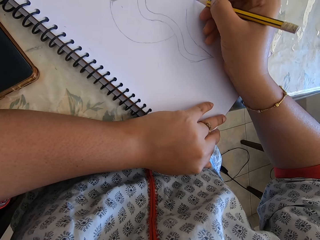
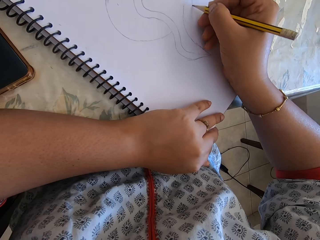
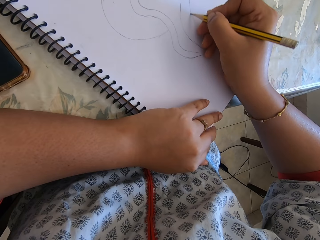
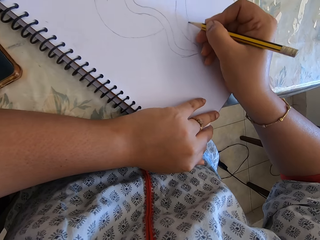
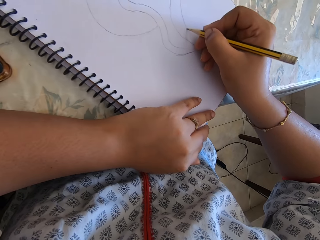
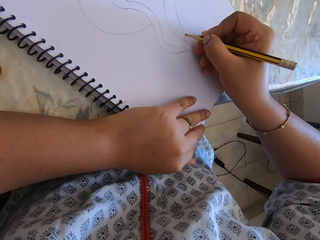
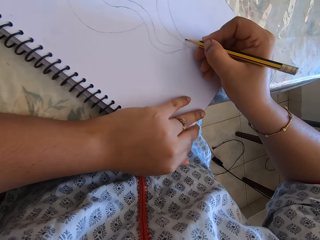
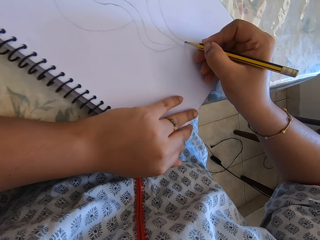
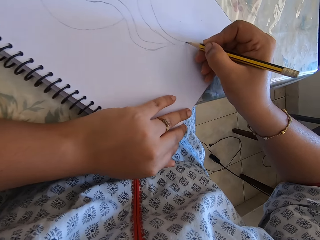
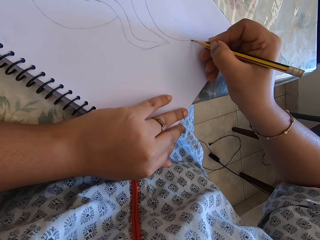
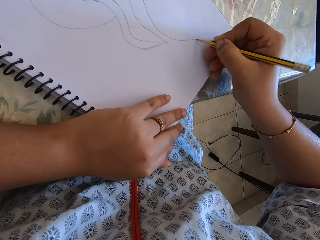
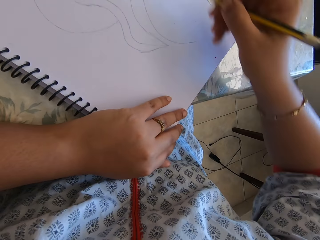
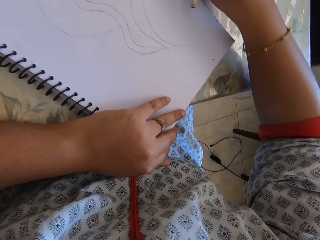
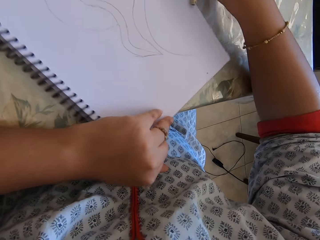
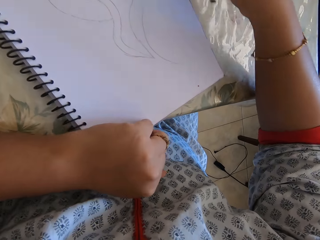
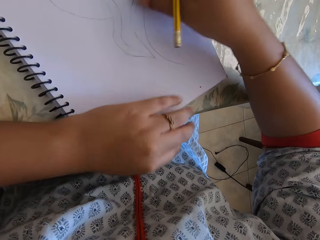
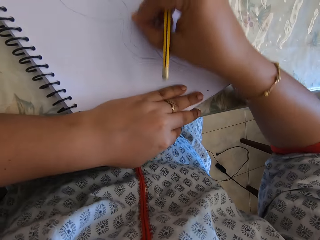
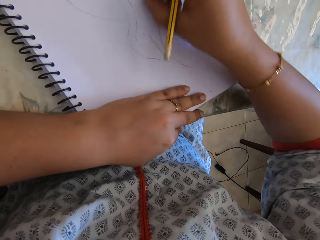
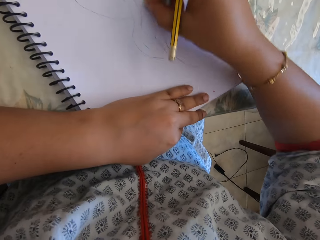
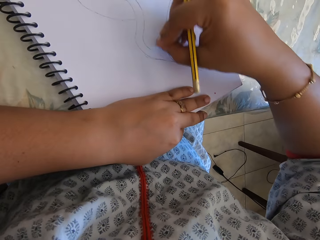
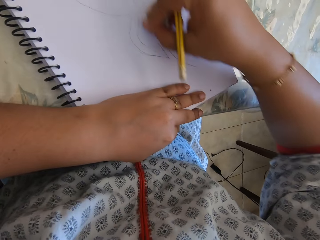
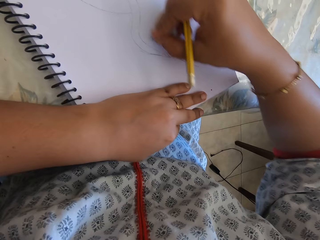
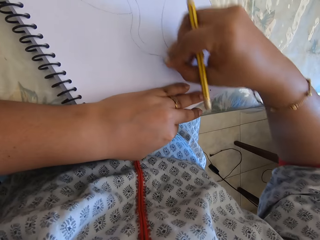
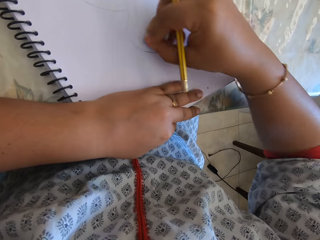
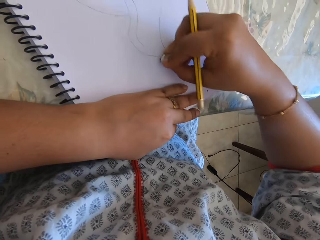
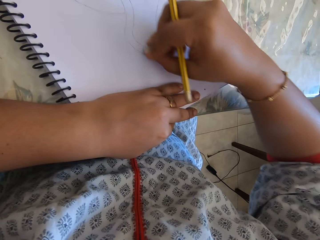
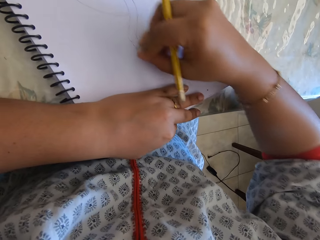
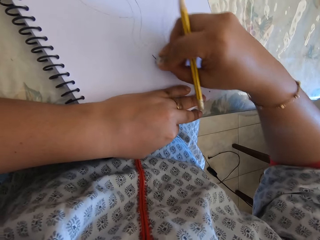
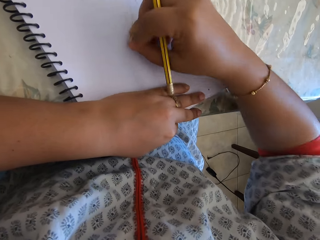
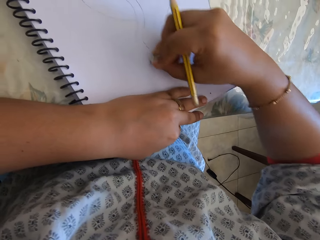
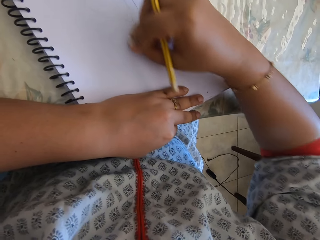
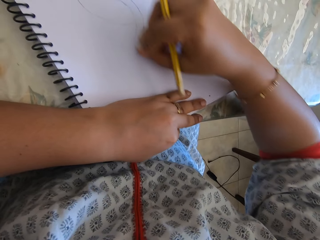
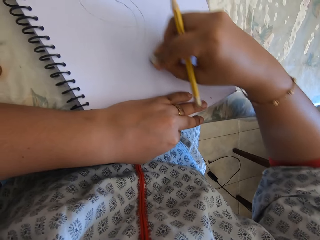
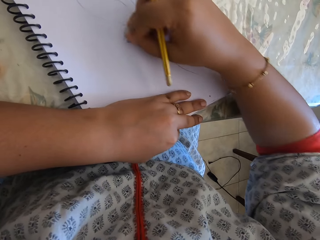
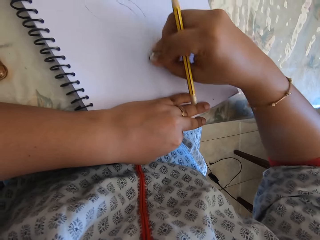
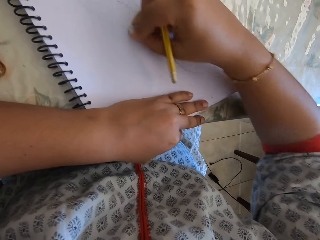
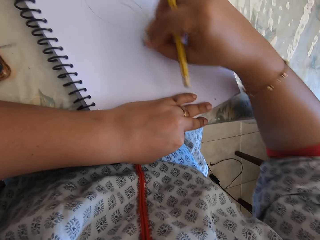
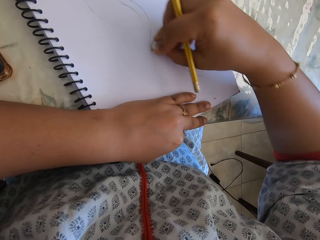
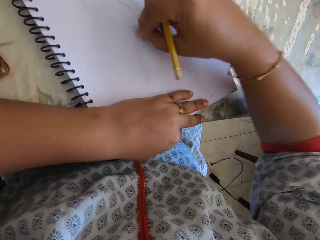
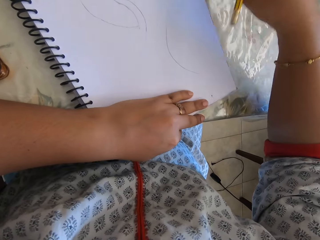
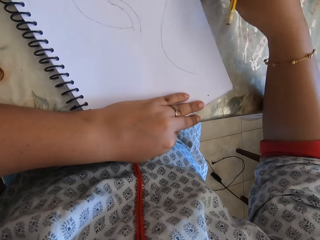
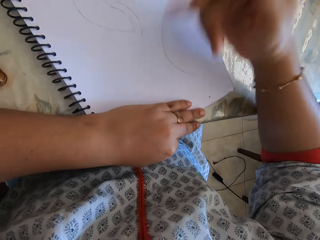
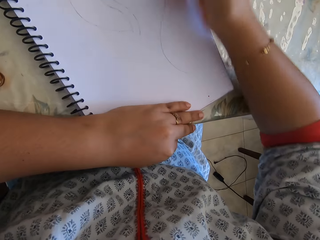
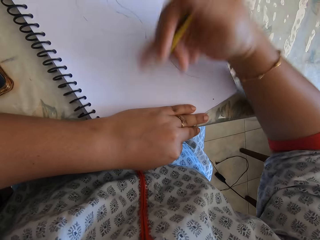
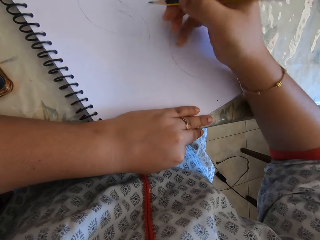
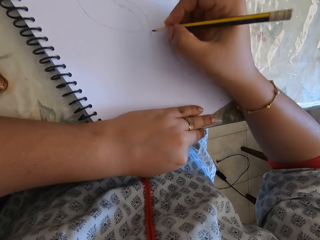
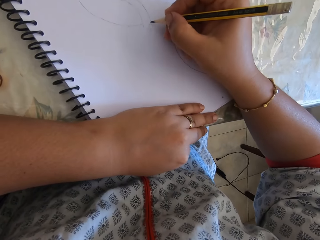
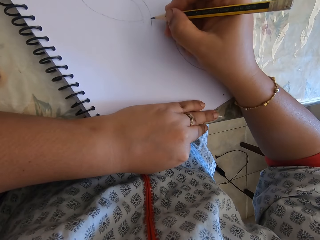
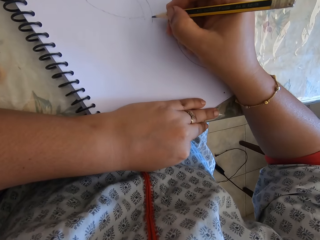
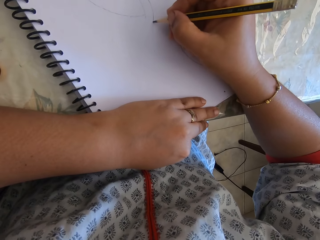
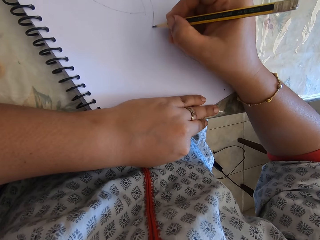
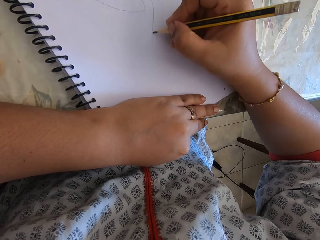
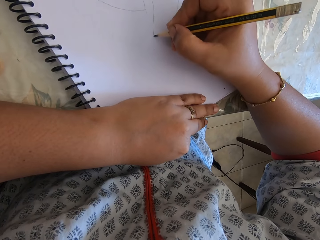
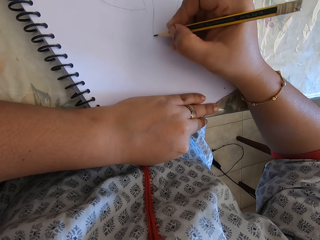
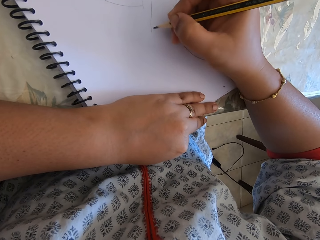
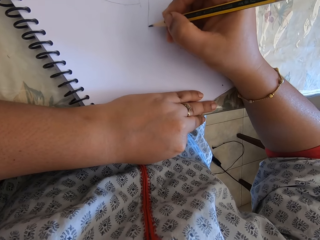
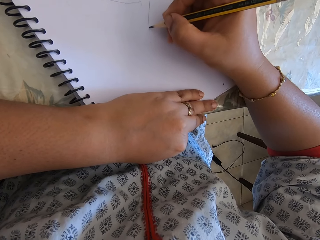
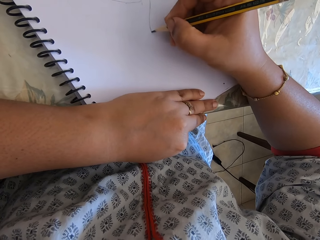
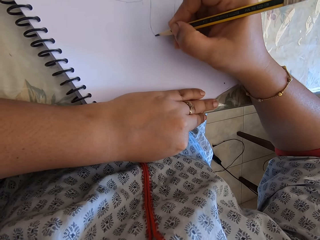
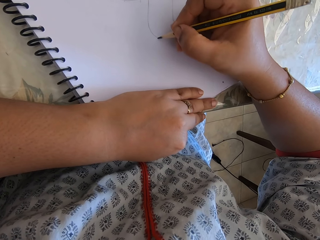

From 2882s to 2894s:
The camera wearer takes the rubber from the table. They rub off the drawing. They put the rubber on the table. They remove the rubber particles from the book with the right hand. They draw on the book with a pencil.

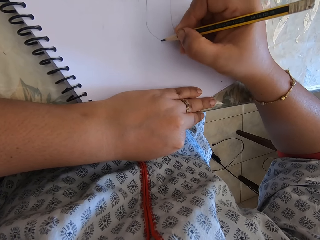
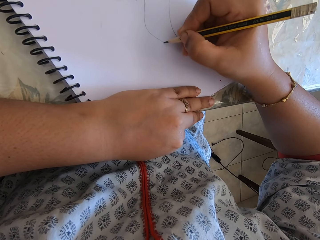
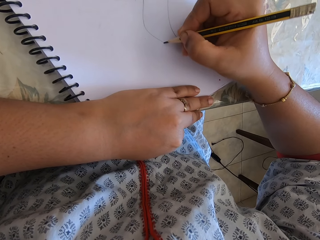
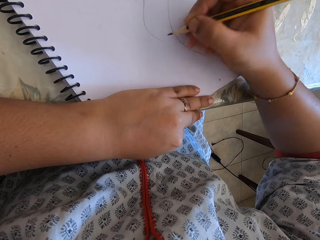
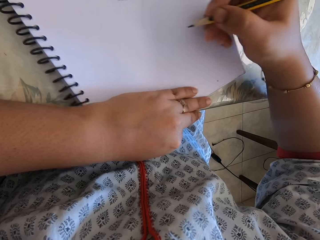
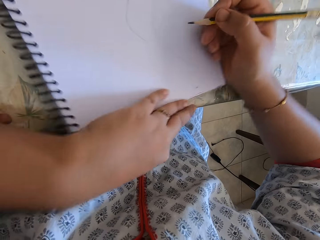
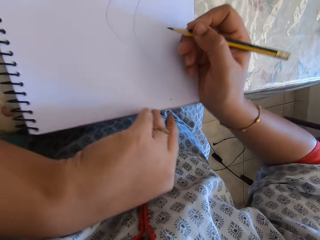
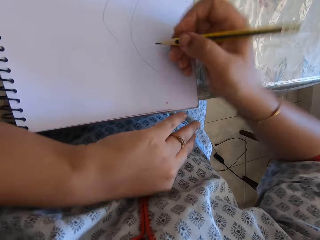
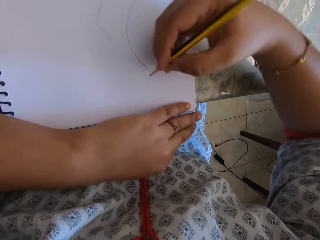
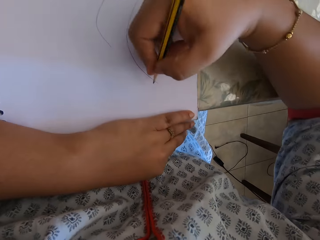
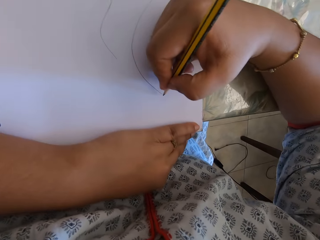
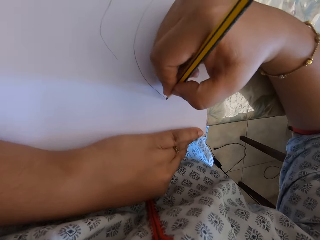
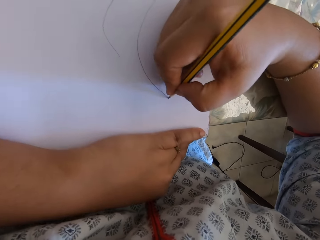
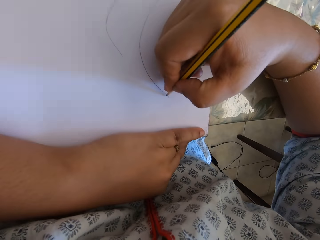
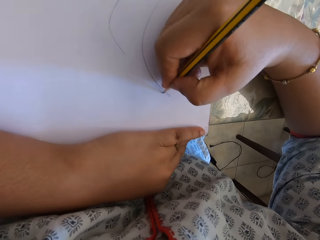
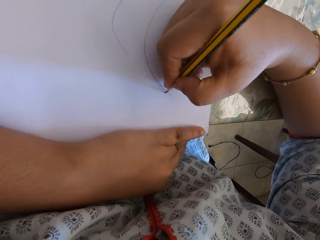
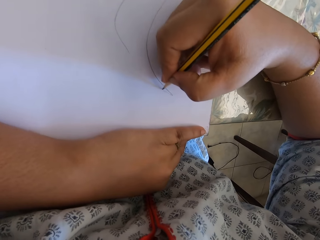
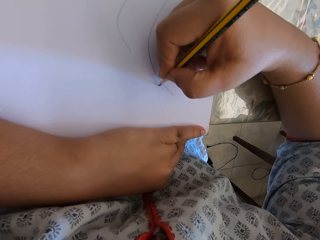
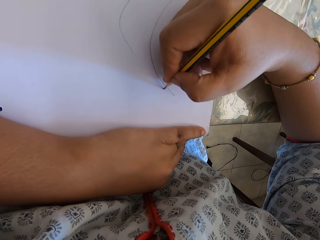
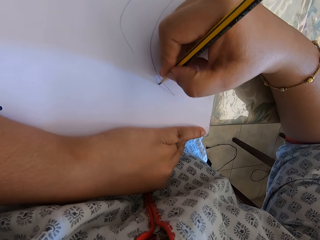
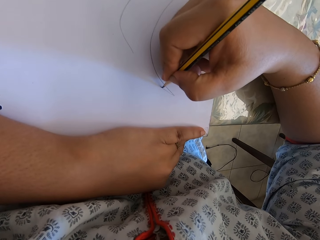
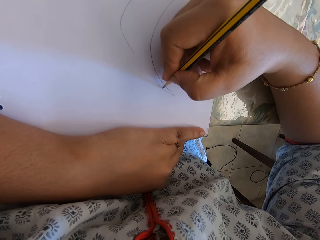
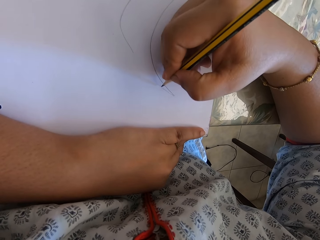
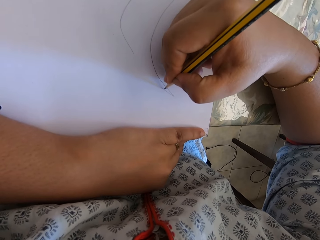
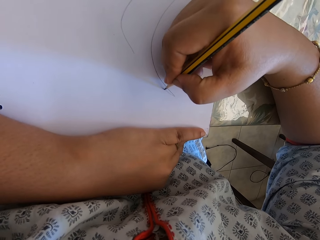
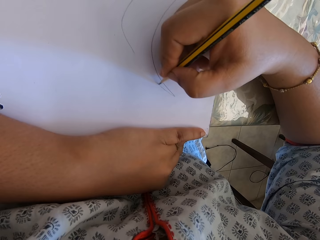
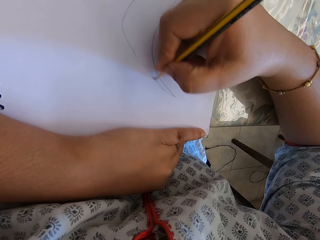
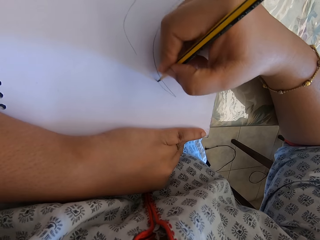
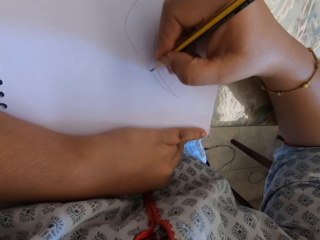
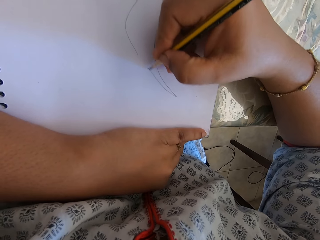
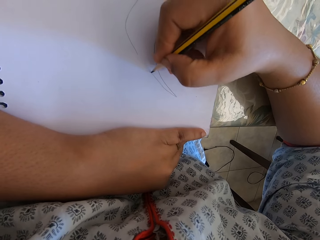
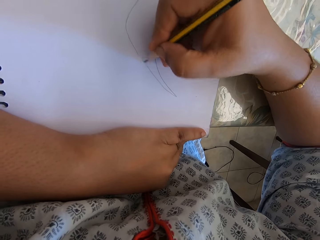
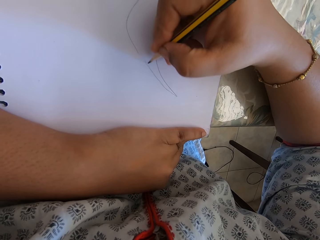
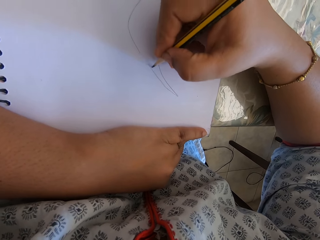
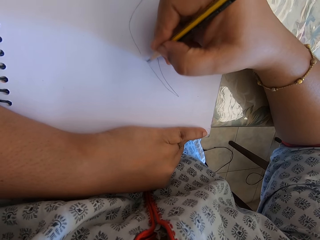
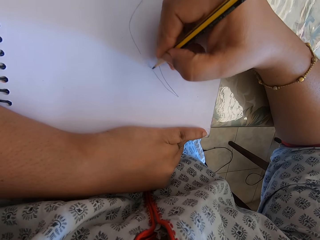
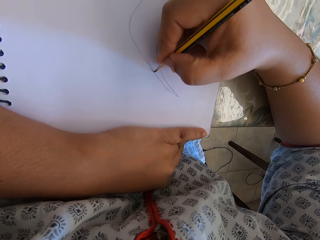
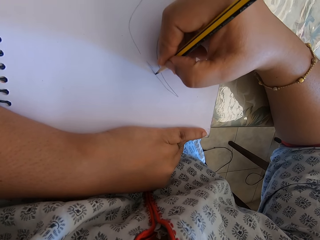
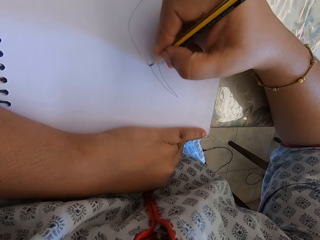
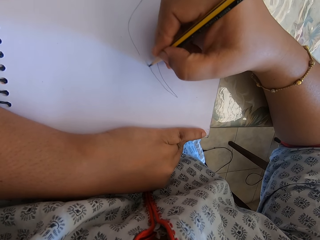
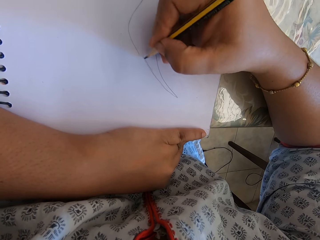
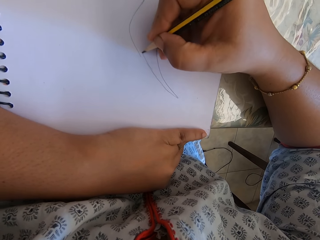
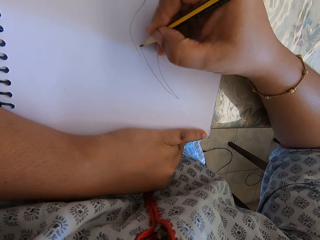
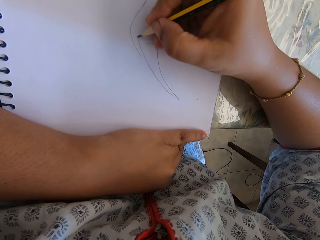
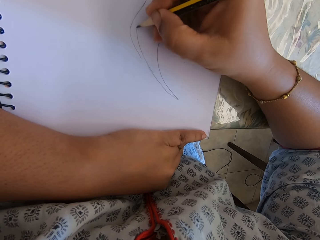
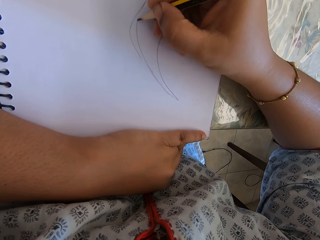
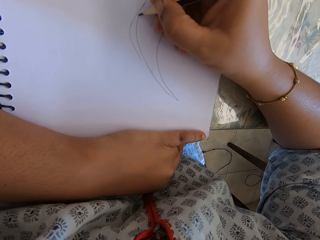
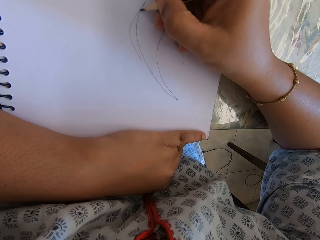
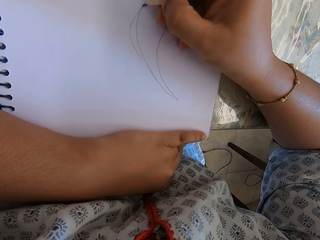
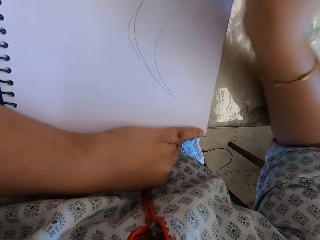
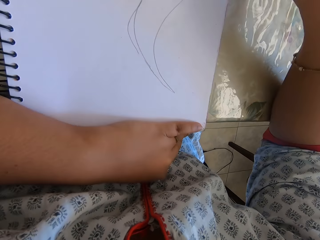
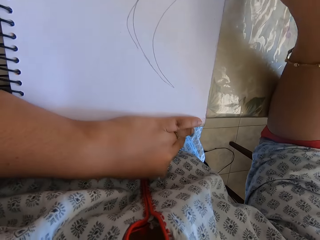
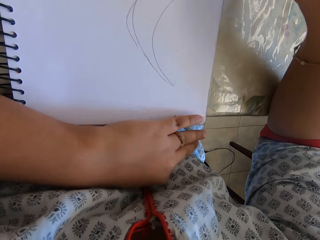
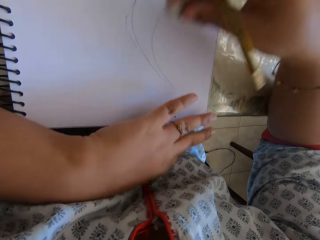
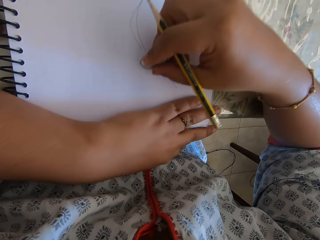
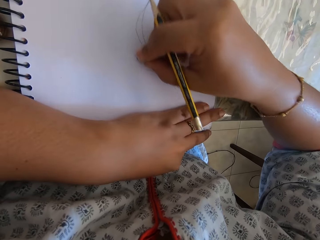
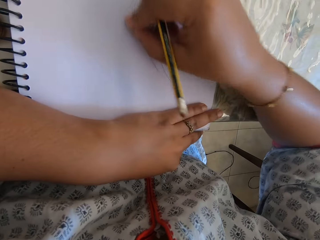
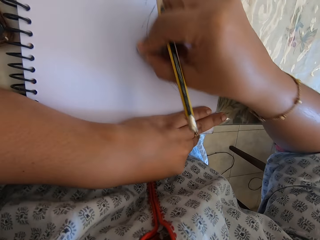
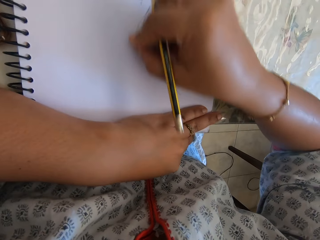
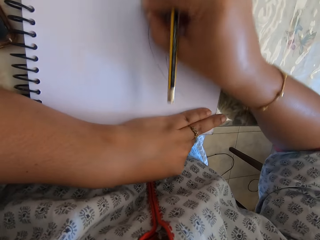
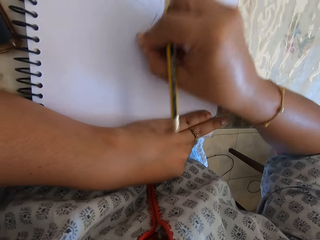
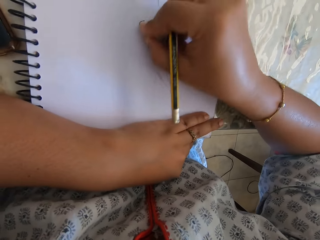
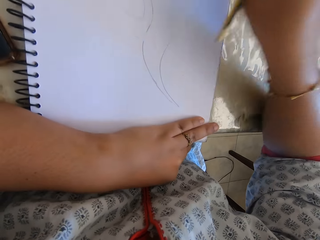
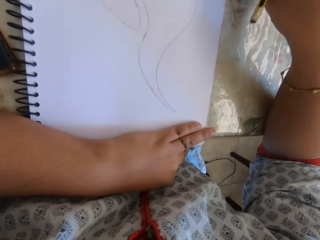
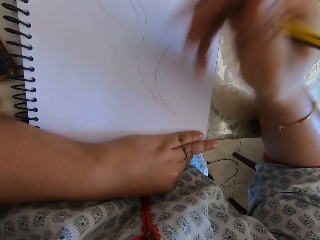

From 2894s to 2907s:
The camera wearer moves the book. They draw on the book with a pencil. They take the rubber from the table. They rub off the drawing. They put the rubber on the table.
